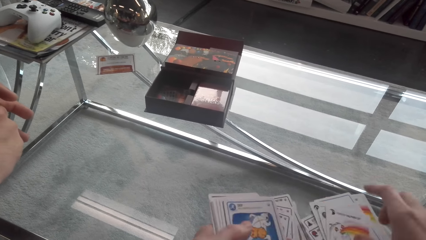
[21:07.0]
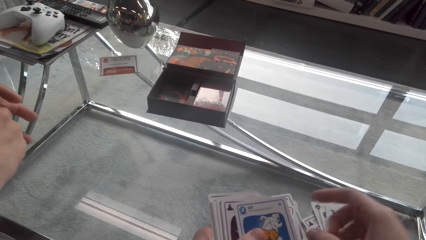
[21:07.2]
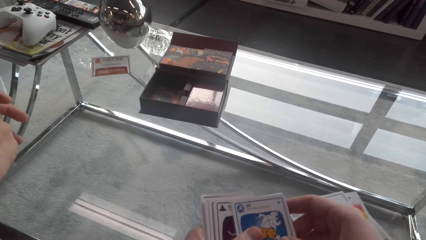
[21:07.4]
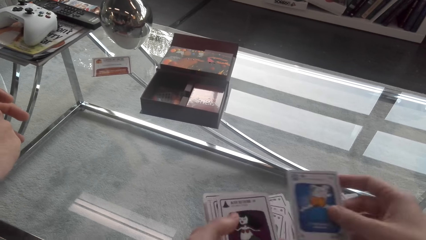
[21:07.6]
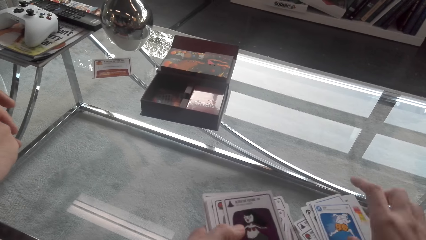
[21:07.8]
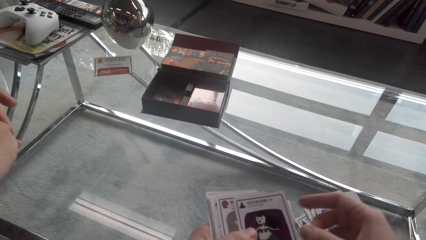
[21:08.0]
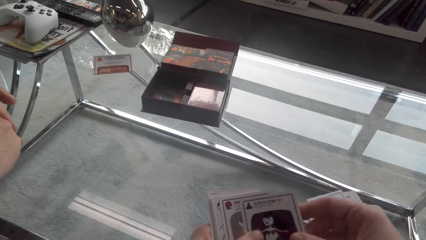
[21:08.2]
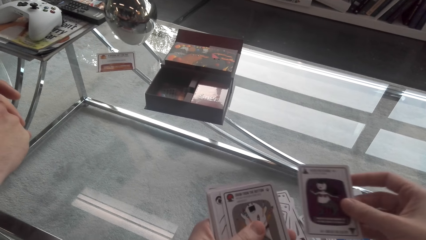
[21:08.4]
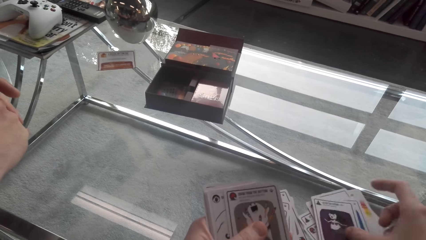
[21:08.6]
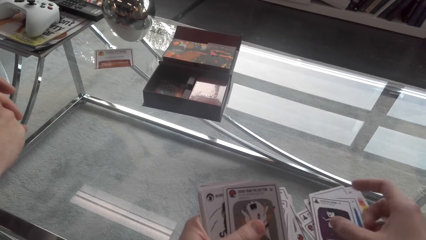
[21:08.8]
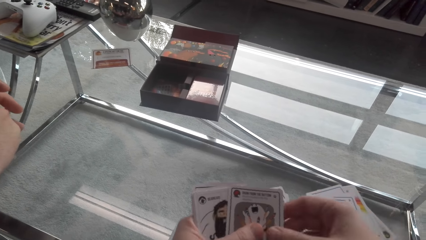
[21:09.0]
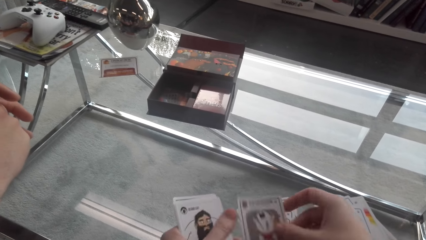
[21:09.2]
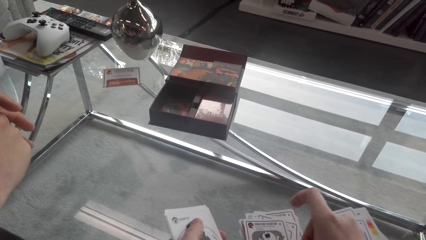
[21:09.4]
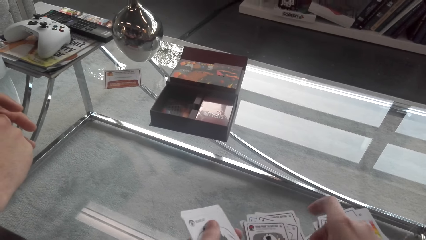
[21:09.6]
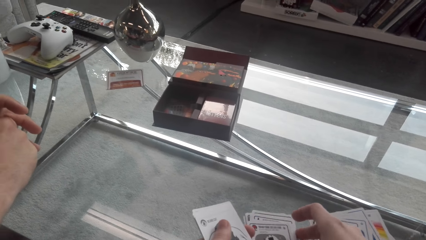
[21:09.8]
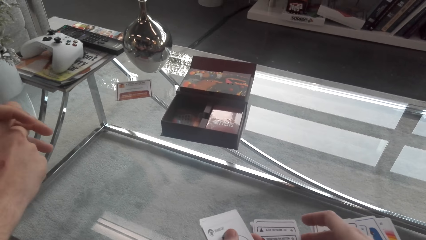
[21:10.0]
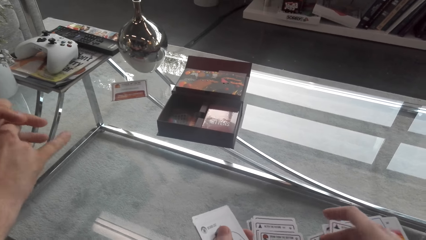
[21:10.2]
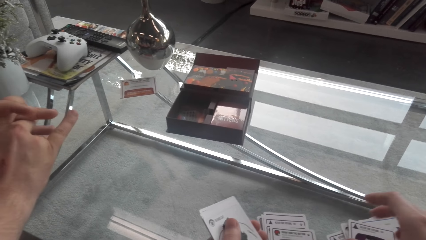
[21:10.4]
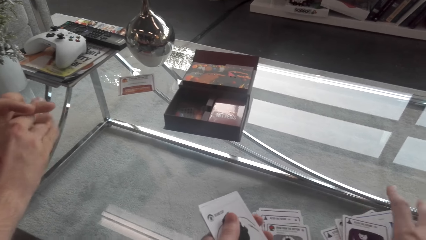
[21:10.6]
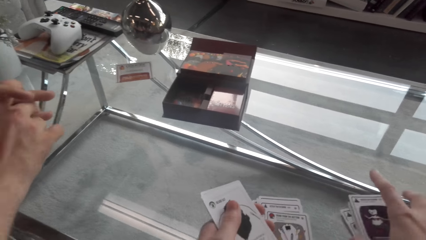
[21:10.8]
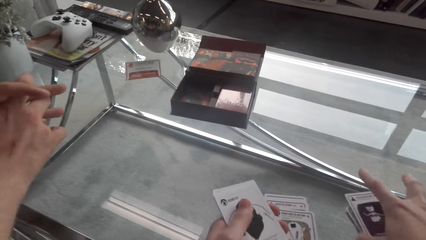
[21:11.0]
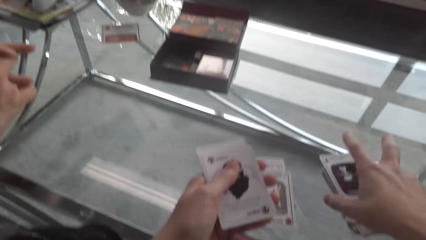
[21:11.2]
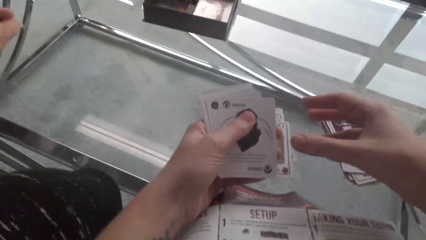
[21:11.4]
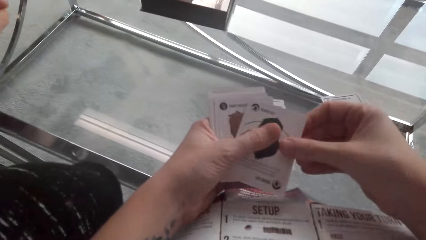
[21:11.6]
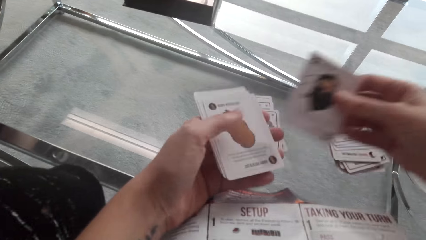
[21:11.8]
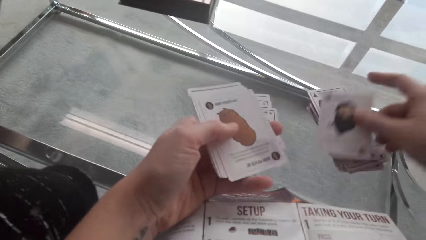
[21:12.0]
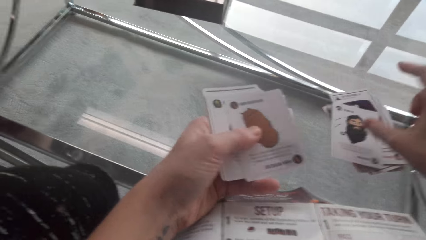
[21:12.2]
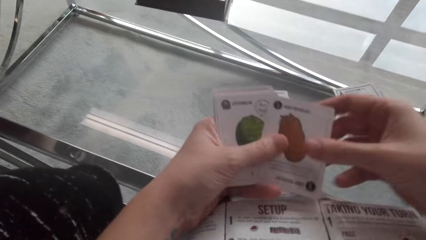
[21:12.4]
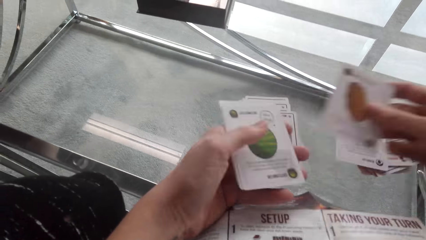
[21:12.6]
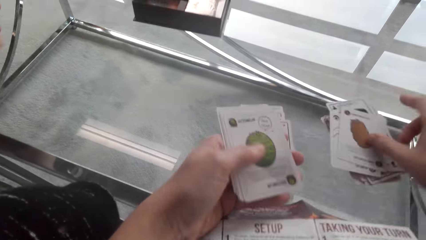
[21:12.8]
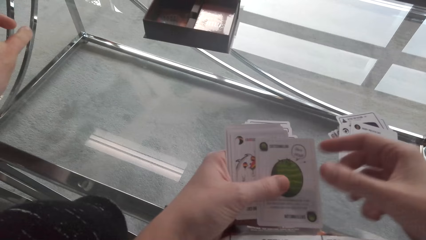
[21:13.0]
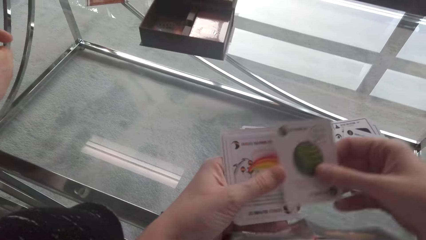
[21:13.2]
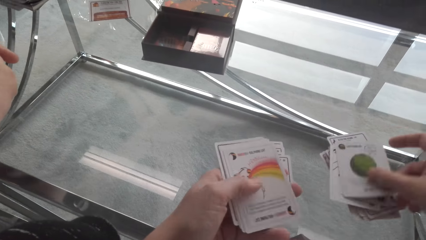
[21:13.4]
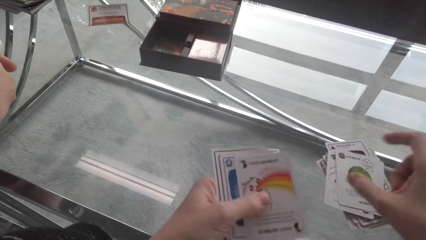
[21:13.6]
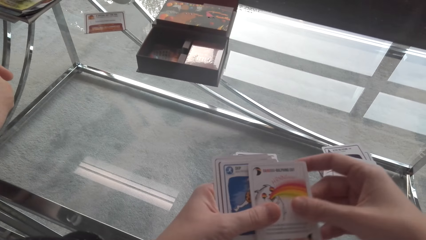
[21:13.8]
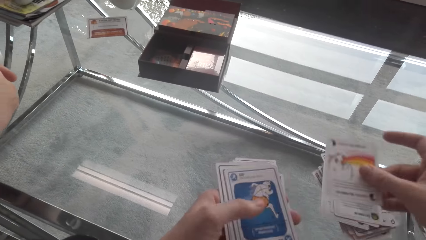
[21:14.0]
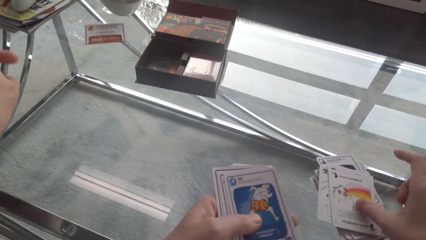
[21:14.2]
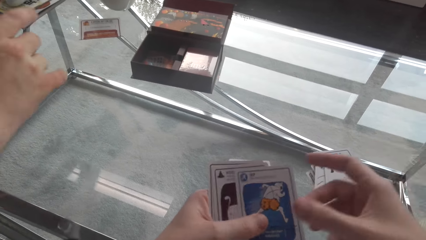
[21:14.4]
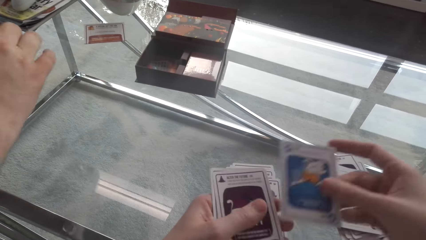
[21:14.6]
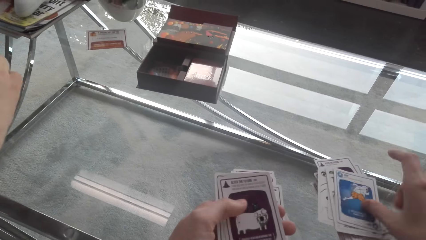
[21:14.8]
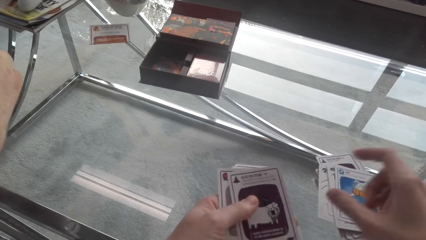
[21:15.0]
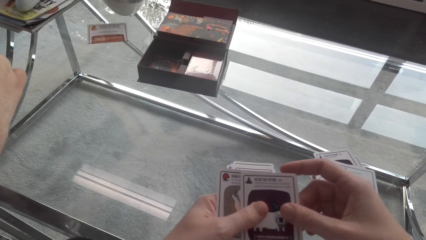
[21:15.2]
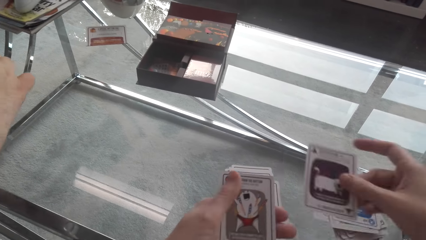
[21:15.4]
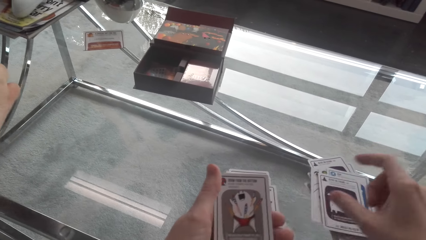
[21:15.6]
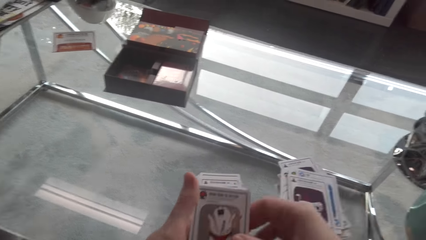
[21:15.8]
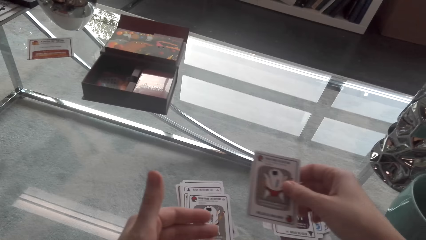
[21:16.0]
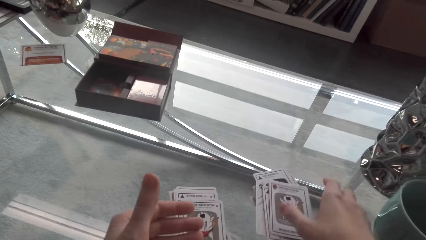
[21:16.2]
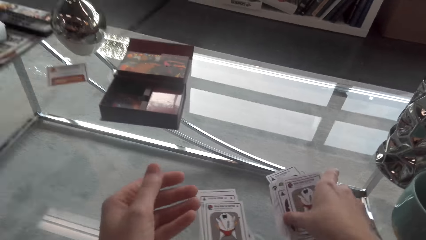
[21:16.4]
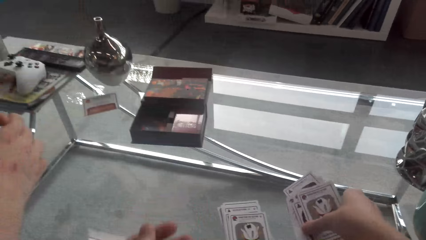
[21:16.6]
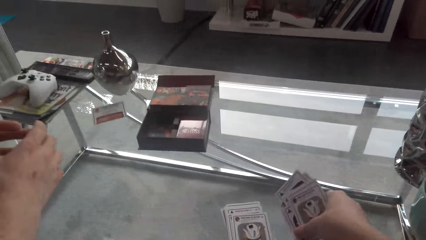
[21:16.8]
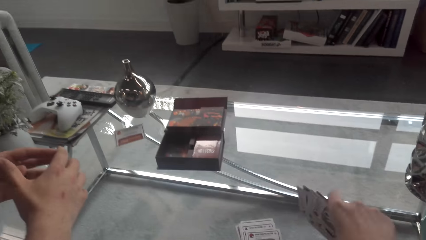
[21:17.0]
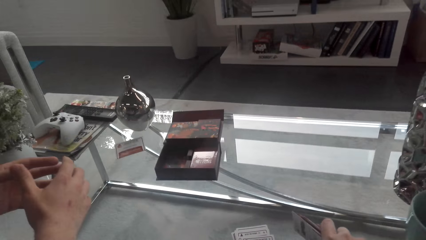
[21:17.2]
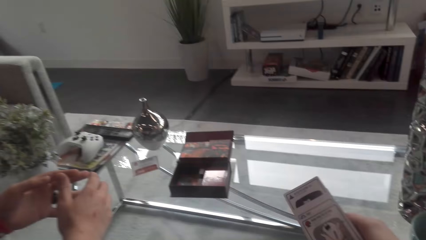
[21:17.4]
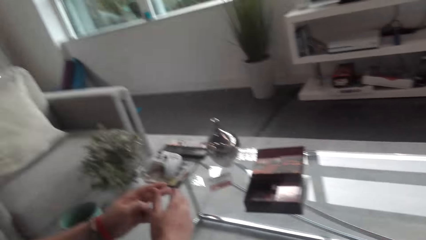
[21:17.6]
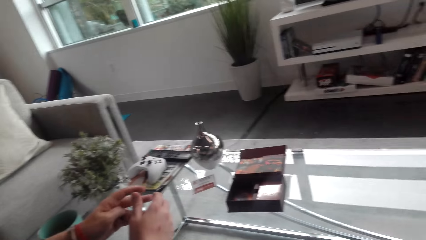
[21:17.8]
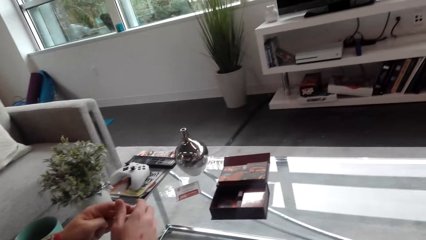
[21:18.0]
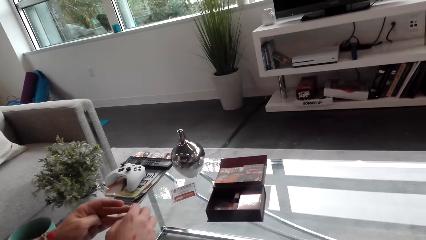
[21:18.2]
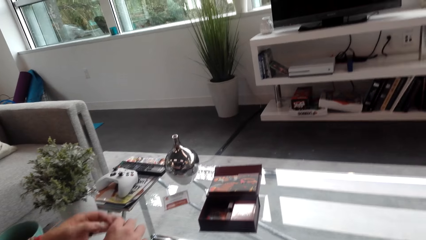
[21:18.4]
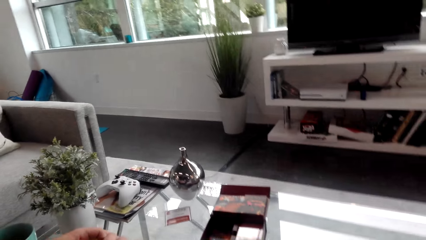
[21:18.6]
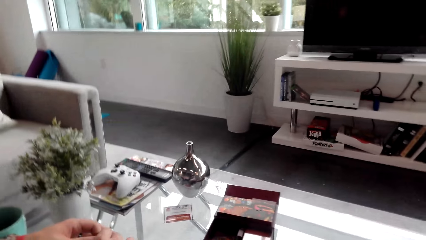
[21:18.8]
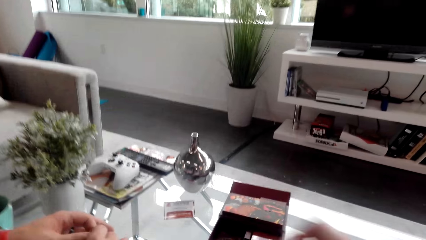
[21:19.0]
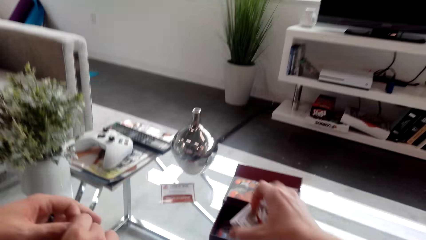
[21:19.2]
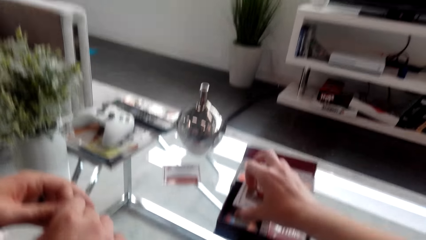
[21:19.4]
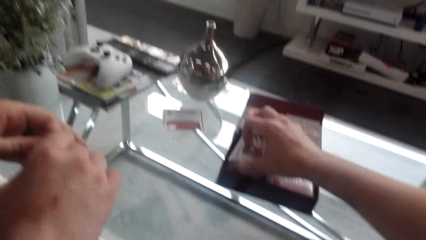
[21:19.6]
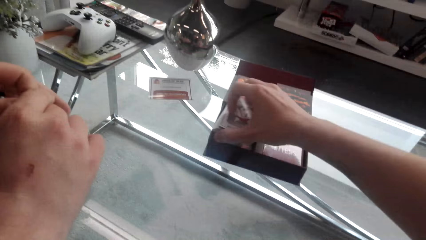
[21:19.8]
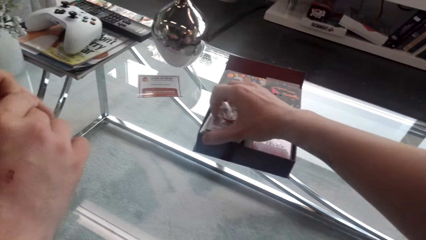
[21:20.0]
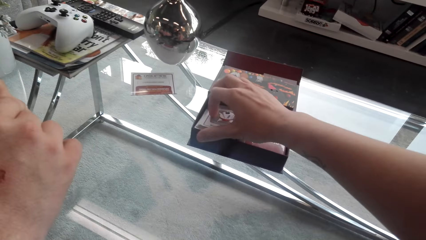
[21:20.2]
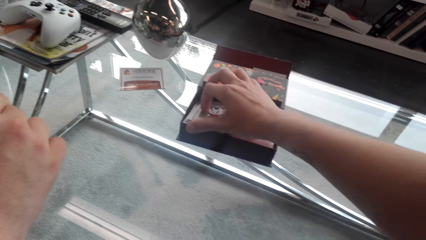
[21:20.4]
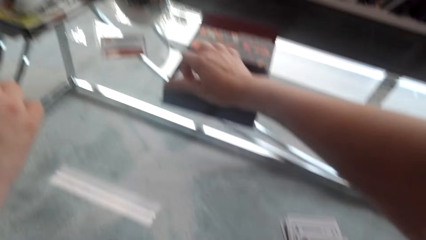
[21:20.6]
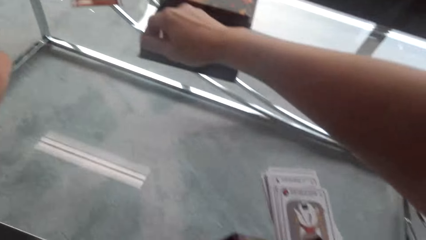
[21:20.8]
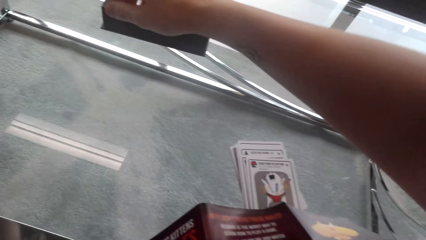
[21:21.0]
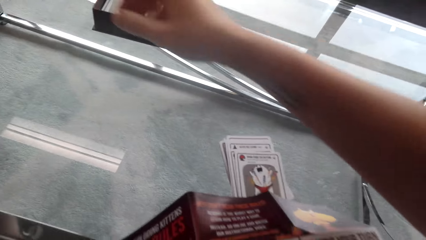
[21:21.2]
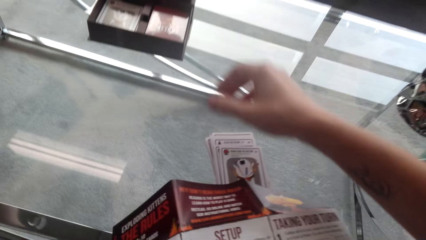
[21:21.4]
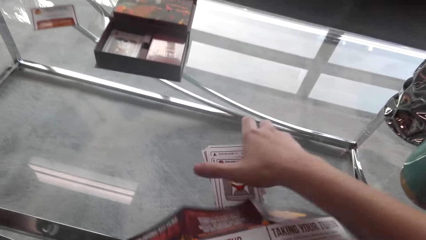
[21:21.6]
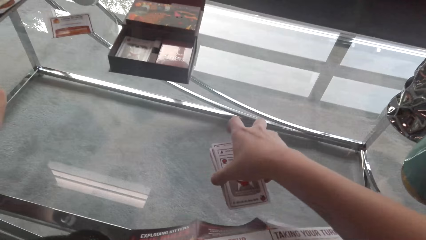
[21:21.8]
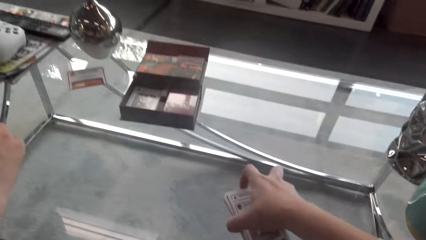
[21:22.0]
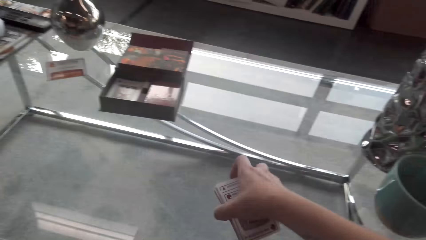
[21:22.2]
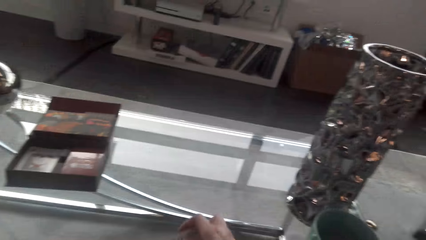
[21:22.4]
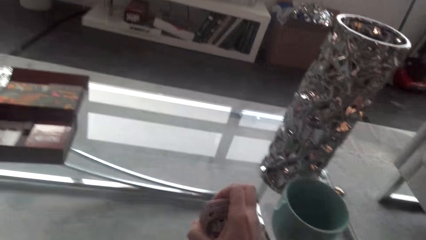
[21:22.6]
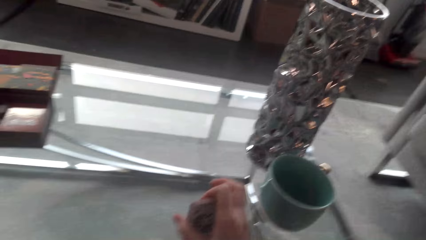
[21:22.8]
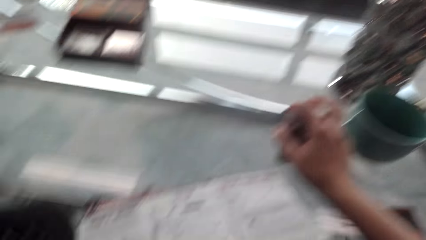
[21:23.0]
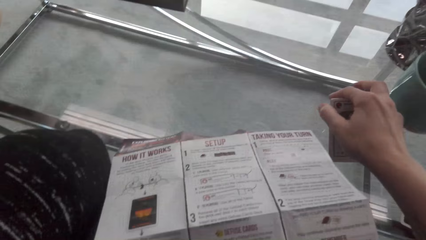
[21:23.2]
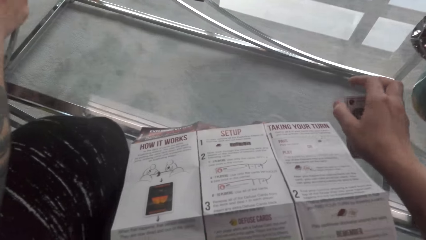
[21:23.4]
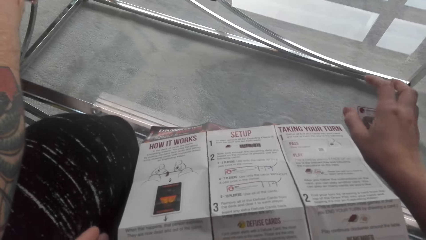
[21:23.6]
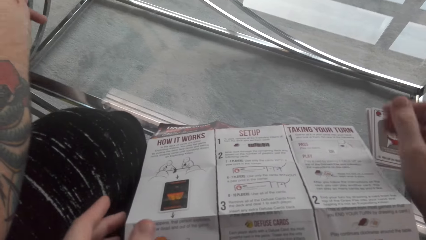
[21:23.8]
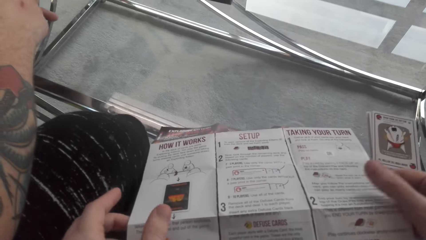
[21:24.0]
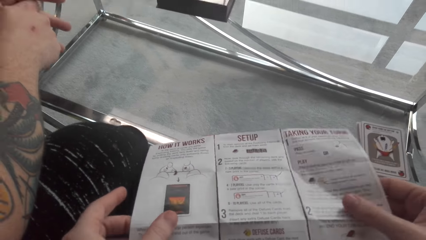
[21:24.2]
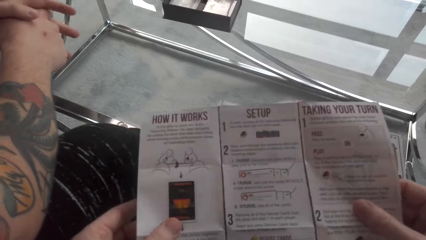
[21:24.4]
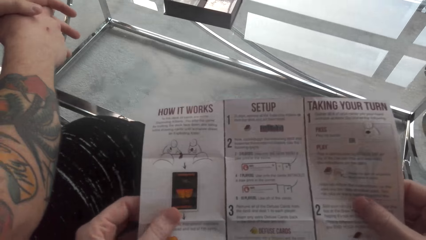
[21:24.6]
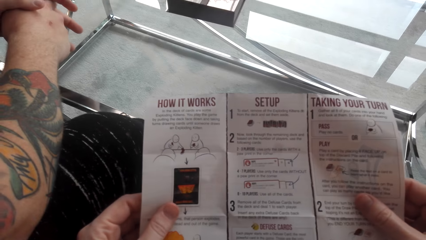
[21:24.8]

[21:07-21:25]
The camera wearer converses with a man. They put the cards on the table. They converse with the man. They put the cards on the table. The man converses with the camera wearer. The camera wearer picks up the cards. They converse with the man. The man picks up the cards on the table. The camera wearer puts the cards on the table. They put the cards in the box. They pick up the cards and put the cards down.
